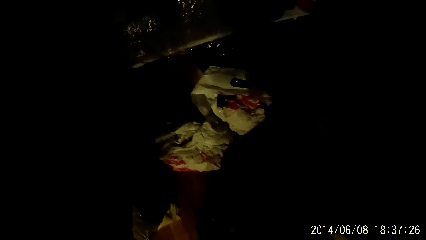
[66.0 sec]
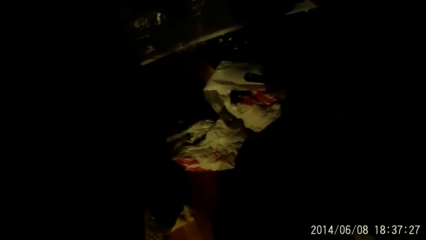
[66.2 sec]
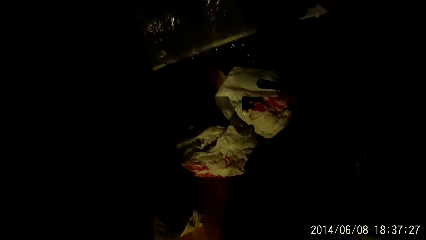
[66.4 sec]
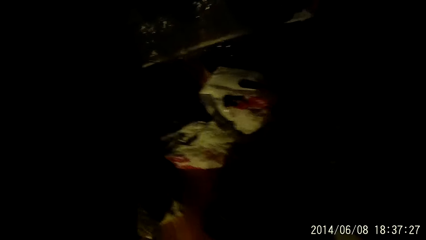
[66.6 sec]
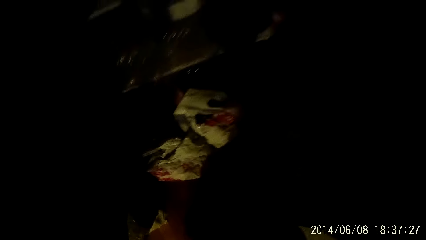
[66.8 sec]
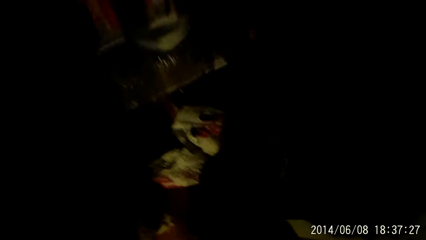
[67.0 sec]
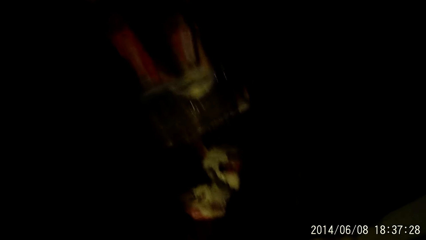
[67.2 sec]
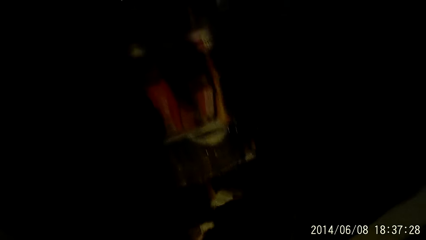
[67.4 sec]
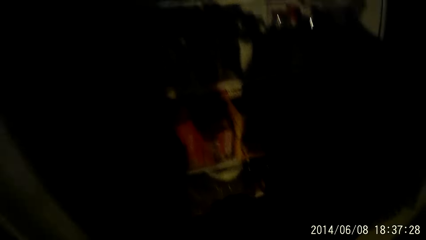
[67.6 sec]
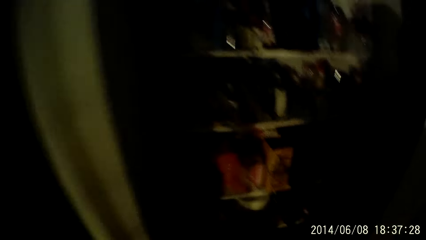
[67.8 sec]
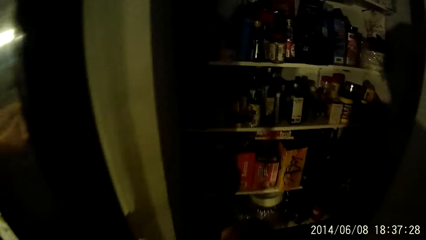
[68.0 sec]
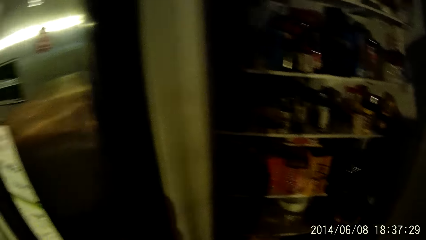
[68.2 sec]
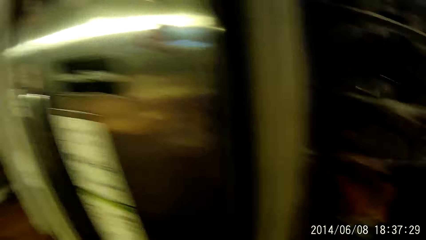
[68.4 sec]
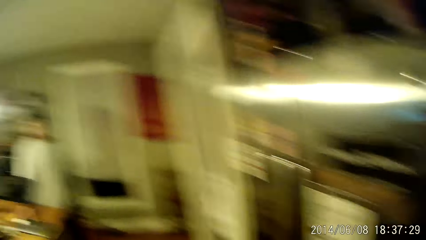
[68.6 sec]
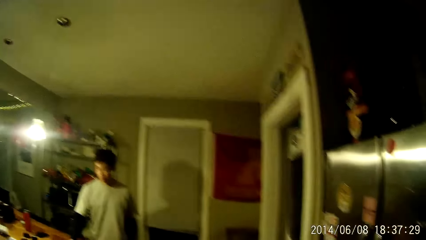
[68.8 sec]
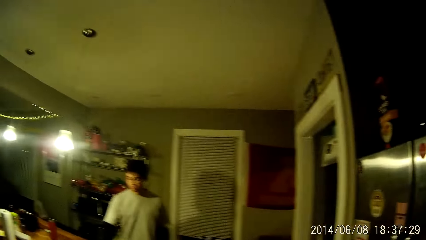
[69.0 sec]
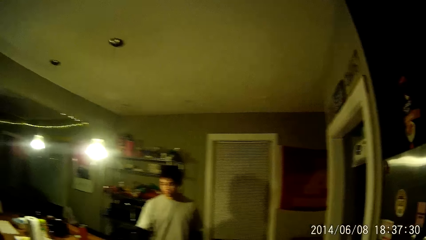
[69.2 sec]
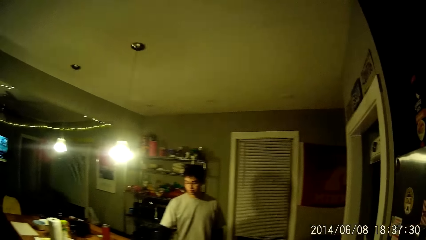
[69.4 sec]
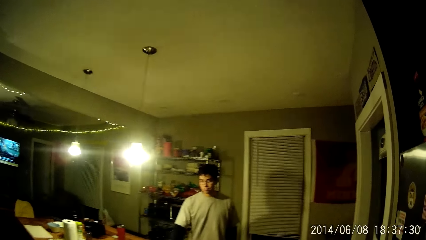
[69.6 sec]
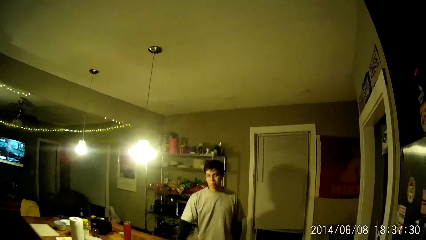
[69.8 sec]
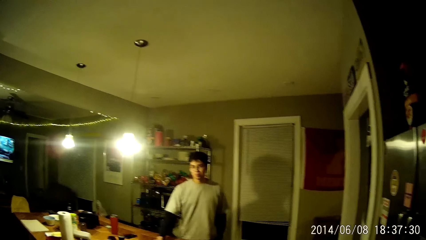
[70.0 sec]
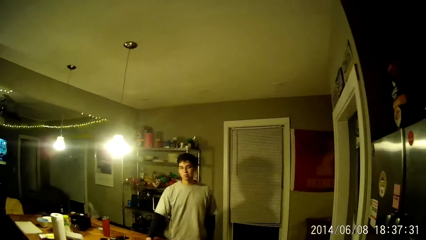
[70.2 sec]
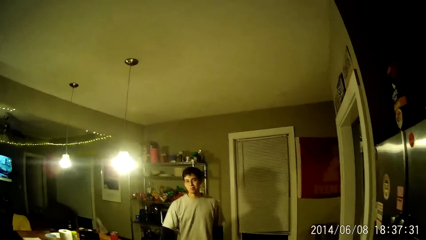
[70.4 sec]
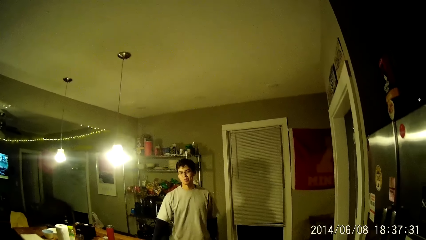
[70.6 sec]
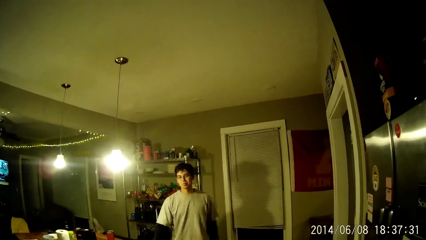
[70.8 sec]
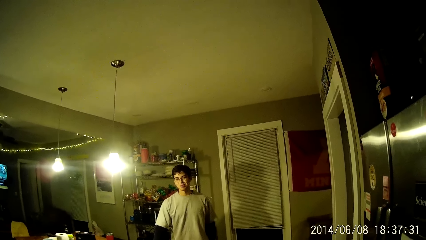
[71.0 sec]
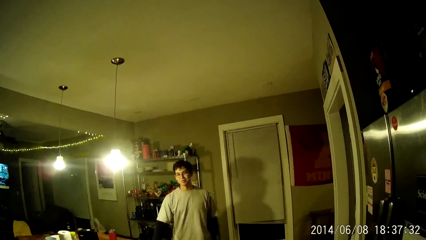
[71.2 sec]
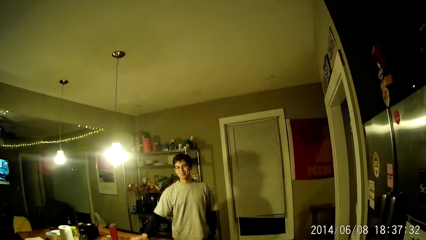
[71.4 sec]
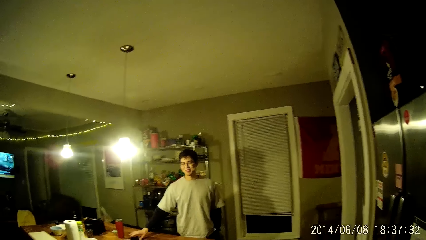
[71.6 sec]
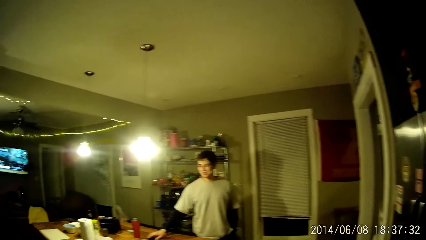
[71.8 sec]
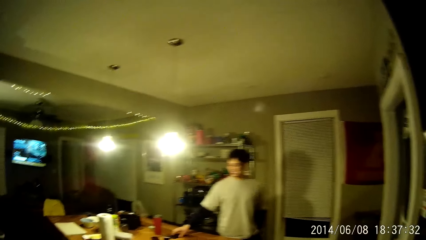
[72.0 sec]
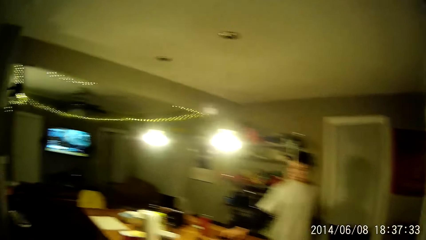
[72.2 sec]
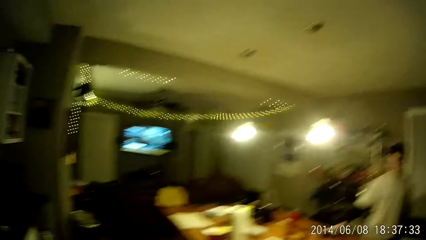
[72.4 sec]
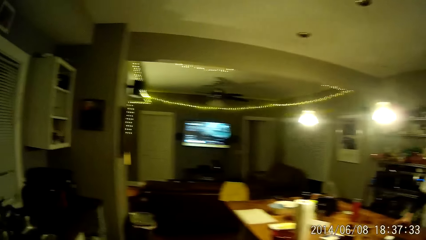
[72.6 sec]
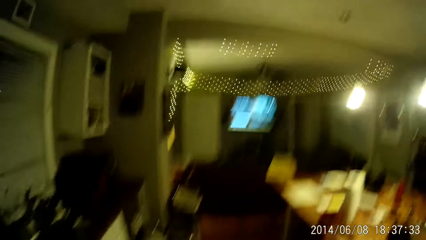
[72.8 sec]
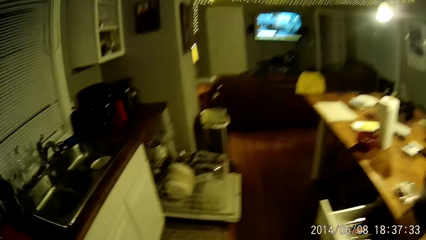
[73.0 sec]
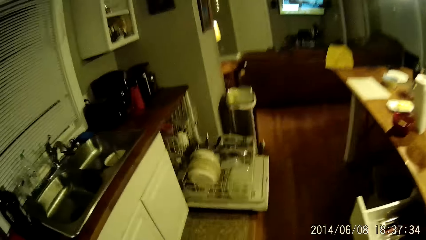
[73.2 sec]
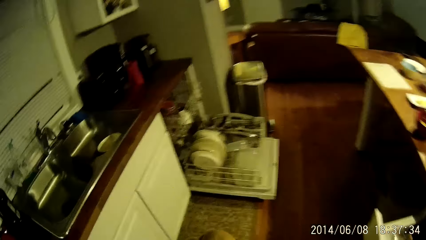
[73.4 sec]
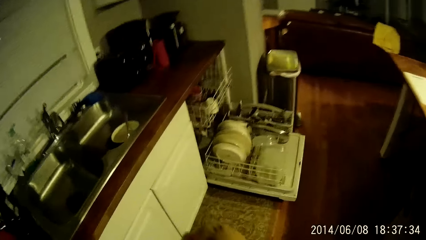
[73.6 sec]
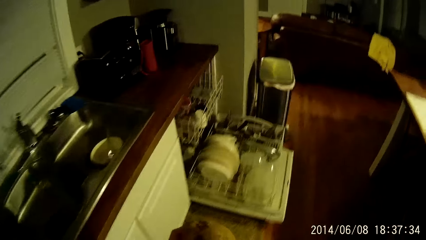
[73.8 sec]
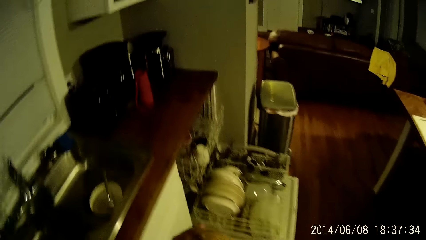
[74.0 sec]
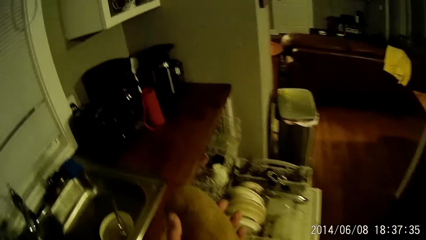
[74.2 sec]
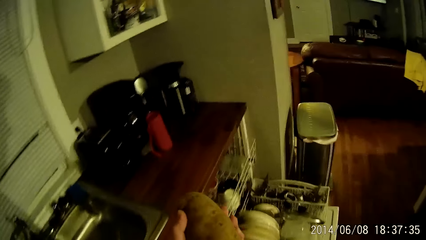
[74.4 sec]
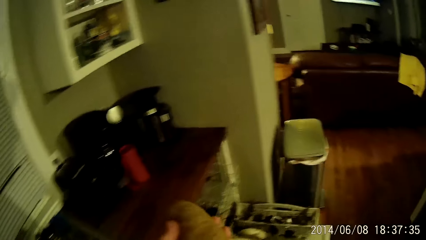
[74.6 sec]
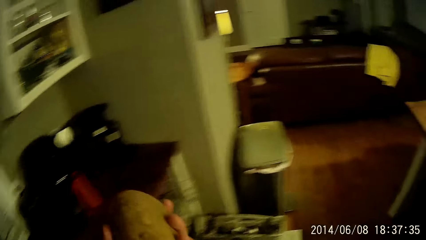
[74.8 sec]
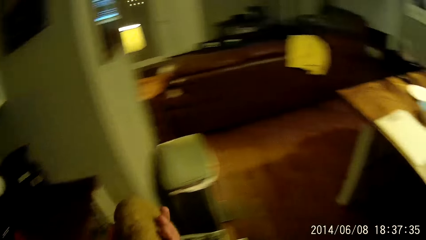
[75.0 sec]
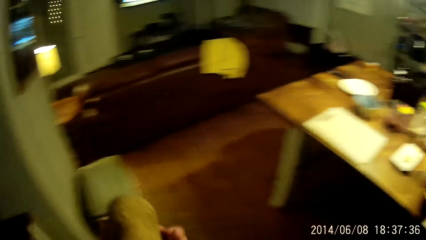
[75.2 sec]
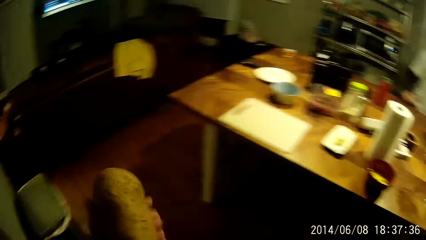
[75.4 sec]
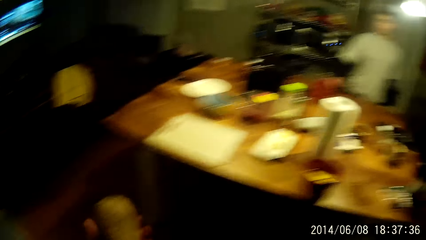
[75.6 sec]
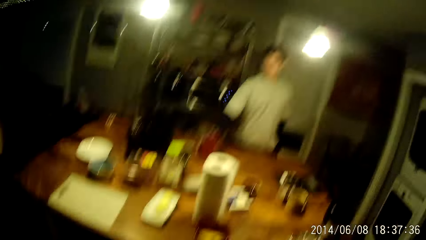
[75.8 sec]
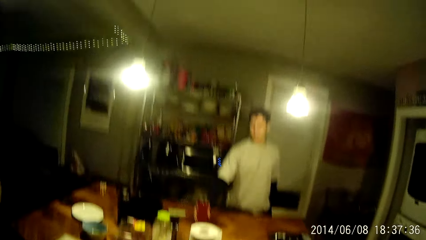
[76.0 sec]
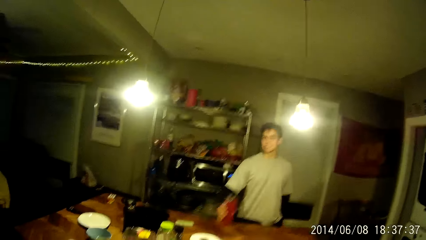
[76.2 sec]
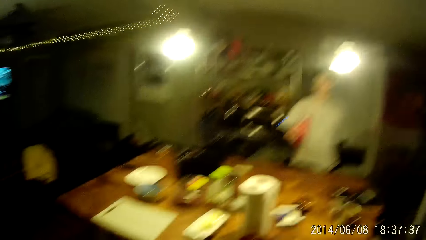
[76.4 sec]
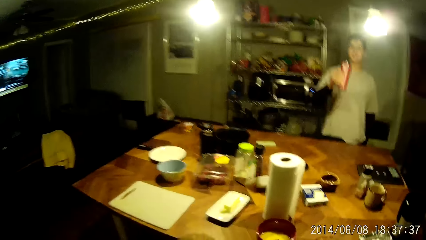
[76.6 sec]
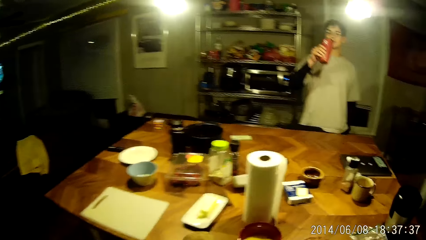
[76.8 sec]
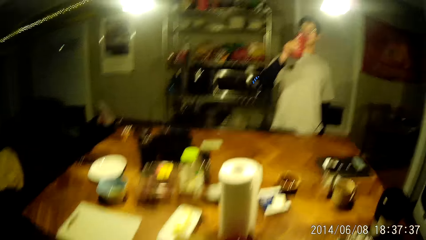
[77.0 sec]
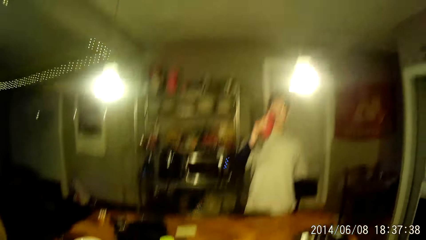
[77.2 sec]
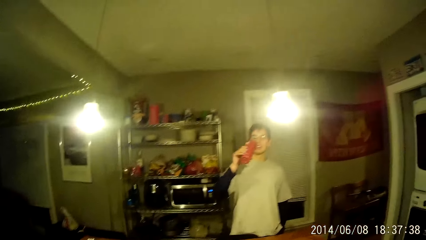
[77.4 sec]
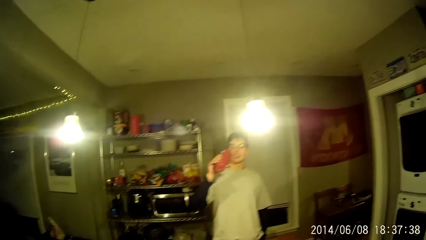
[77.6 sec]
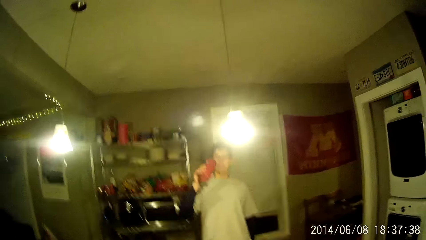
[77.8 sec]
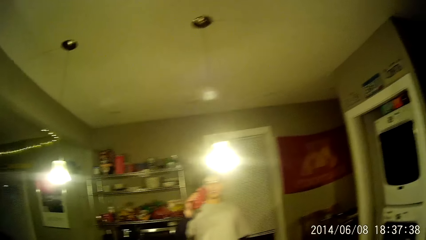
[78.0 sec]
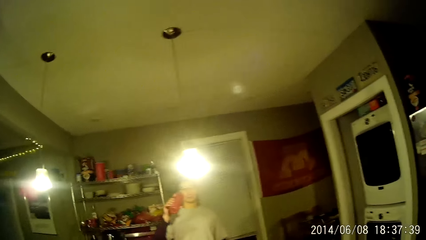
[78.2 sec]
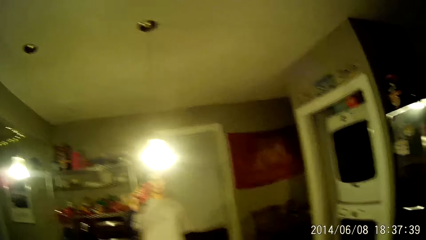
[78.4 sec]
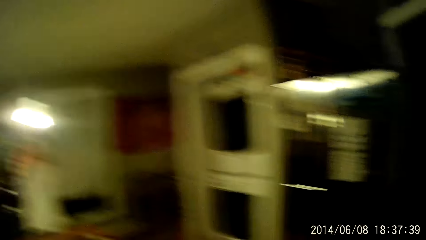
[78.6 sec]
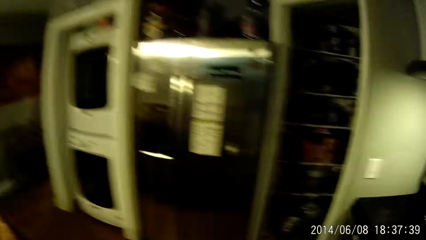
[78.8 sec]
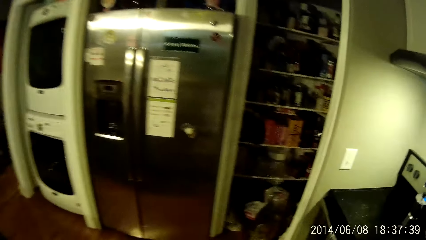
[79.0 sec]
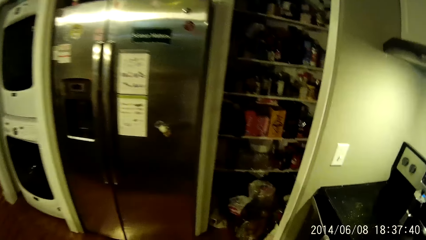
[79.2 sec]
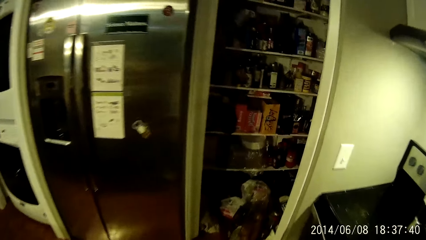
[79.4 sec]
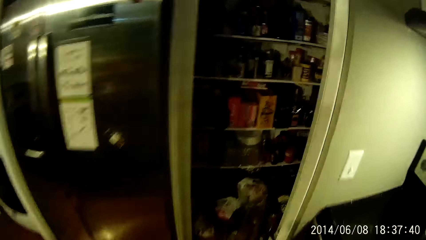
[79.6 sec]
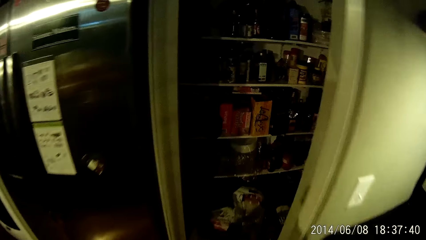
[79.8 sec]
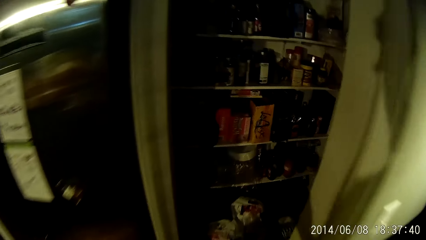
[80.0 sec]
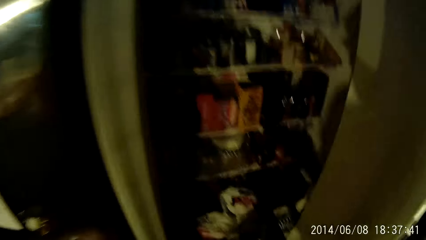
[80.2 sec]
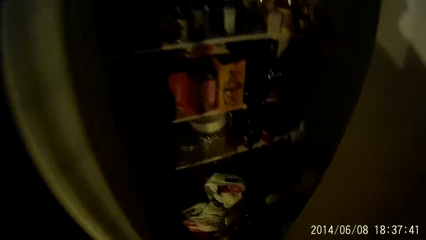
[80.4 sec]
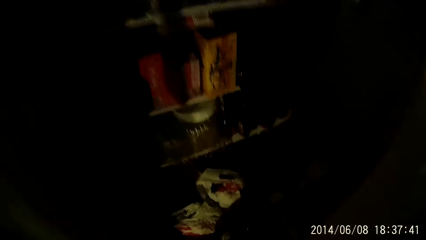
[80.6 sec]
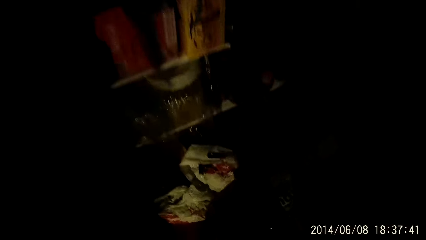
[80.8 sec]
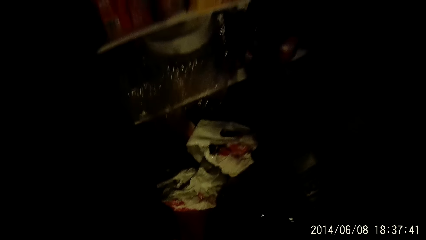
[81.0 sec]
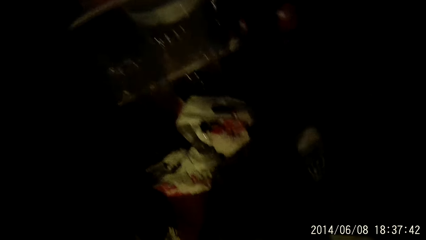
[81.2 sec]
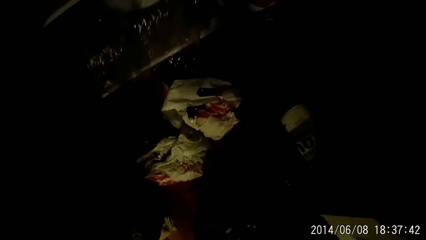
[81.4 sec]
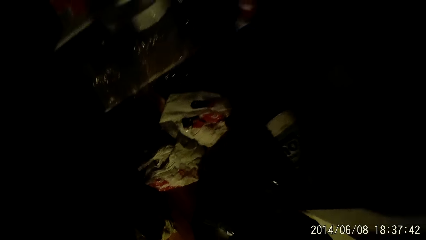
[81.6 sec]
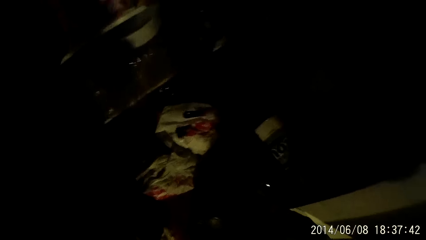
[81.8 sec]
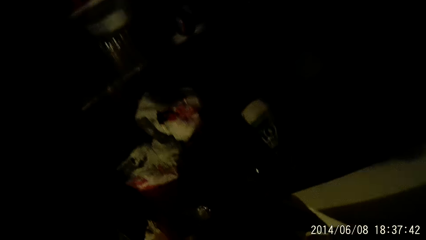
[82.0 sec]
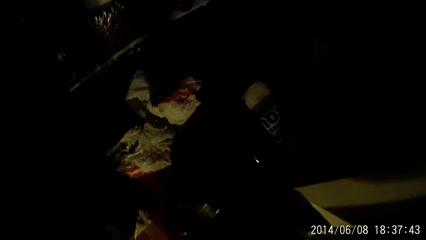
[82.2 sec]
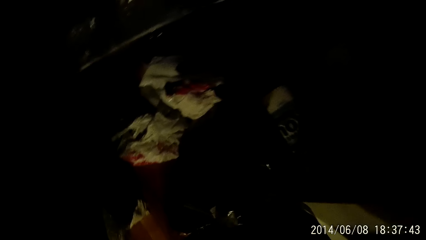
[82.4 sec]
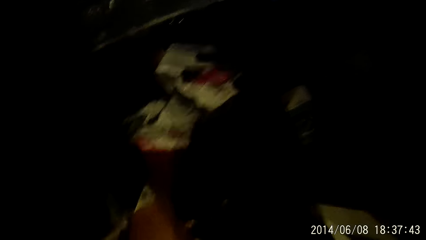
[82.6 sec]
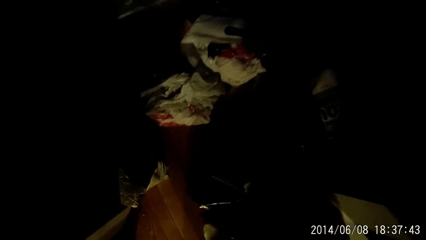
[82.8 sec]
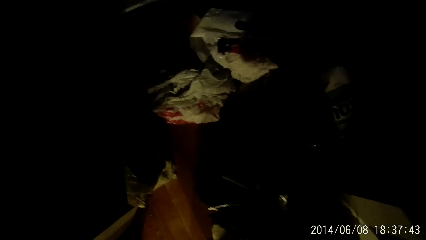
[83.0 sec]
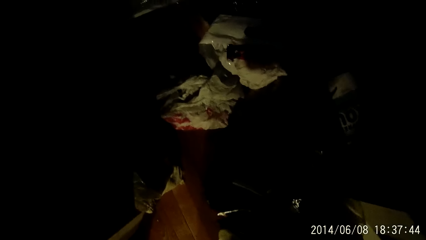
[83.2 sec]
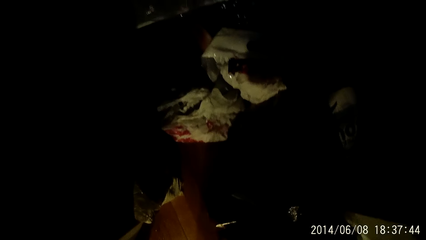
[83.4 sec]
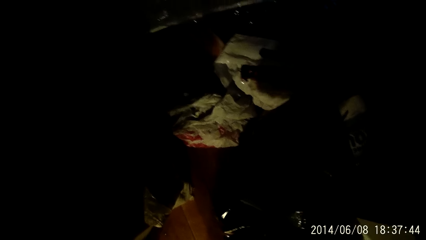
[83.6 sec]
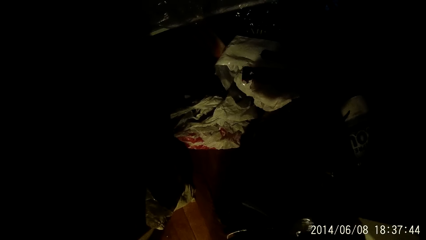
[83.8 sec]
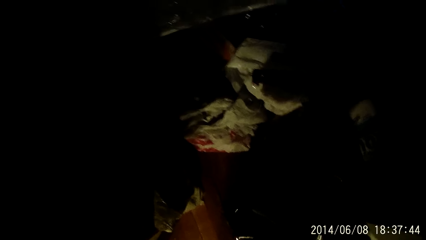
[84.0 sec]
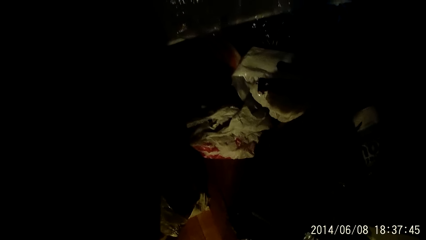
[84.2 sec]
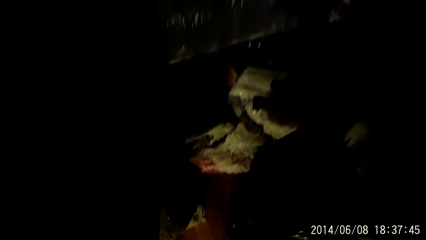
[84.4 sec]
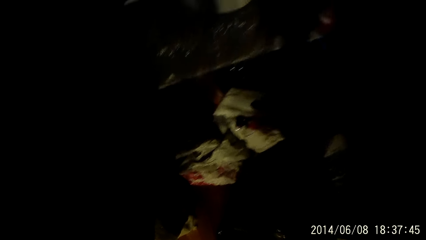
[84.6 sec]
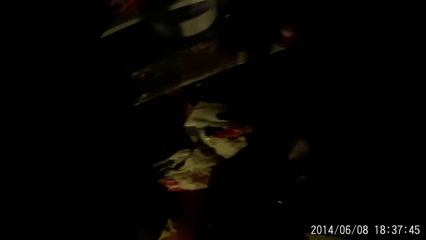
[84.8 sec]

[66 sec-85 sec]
The camera wearer takes something from the fridge. The boy picks up a red bottle from the table with his right hand. The camera wearer converses with the boy. The boy drinks from the red bottle in his right hand. The camera wearer picks up a tuber of potato from the ground with his right hand. He converses with the boy.
